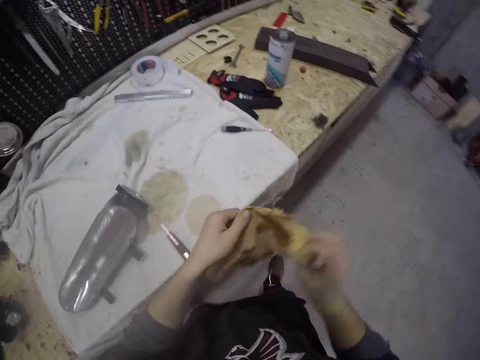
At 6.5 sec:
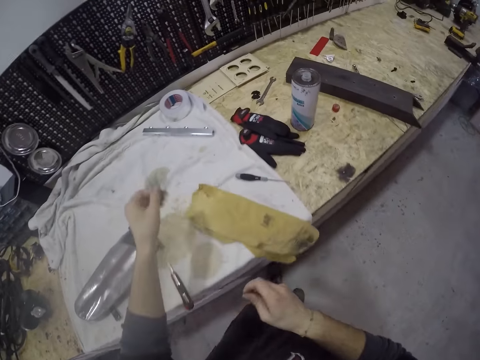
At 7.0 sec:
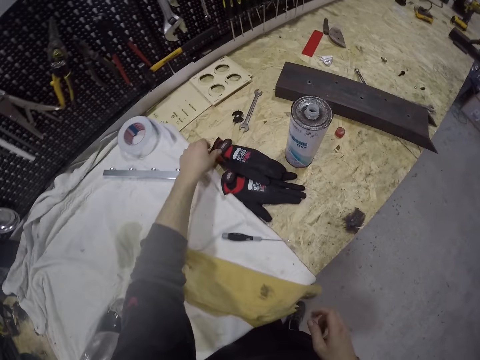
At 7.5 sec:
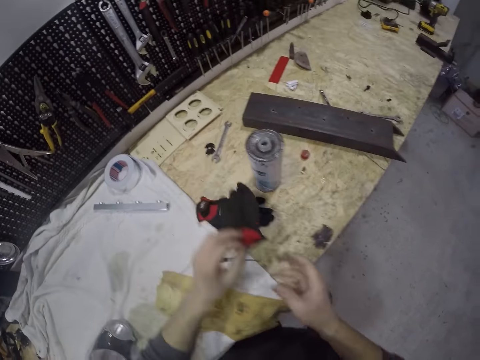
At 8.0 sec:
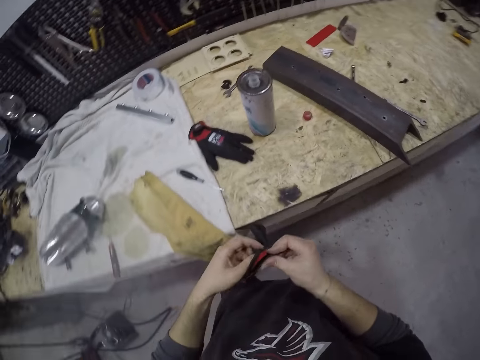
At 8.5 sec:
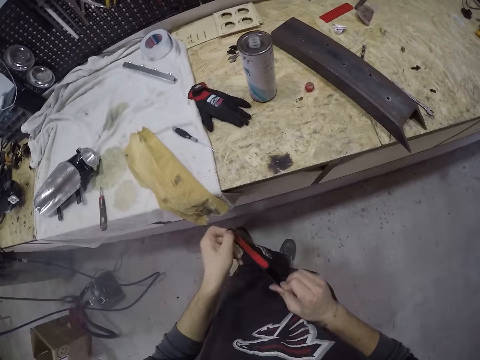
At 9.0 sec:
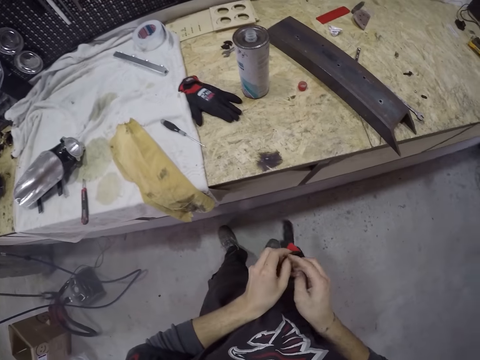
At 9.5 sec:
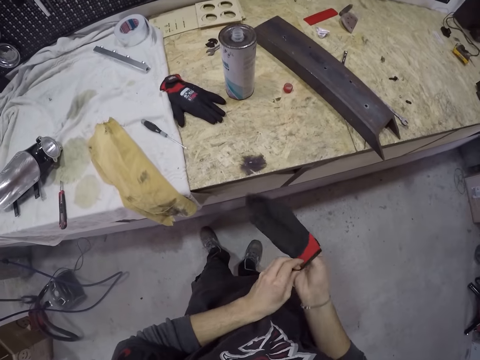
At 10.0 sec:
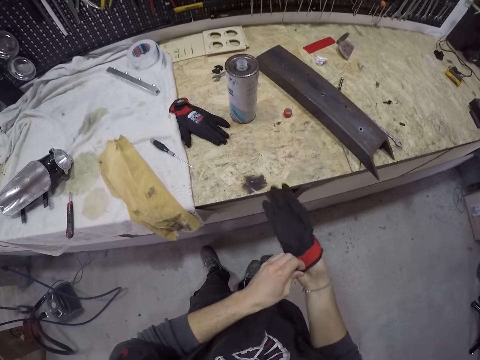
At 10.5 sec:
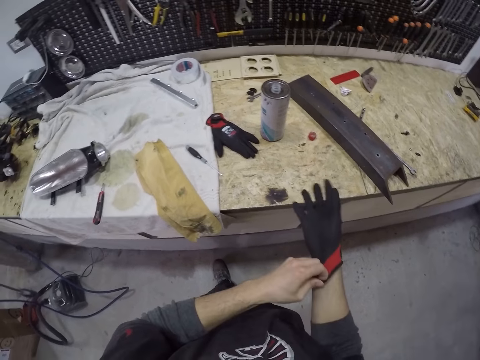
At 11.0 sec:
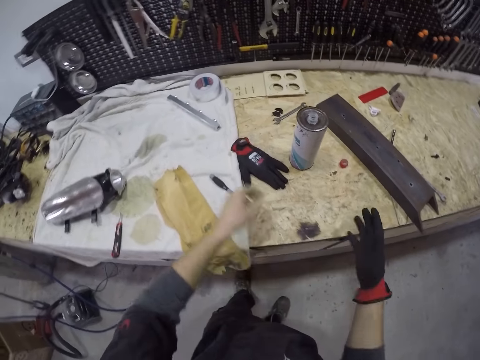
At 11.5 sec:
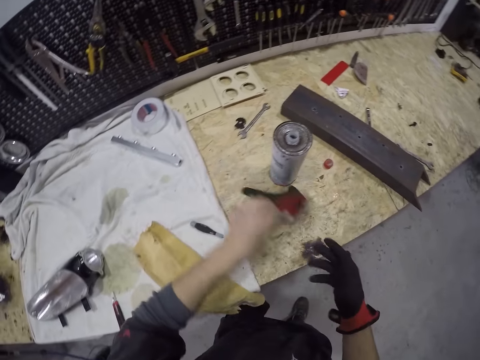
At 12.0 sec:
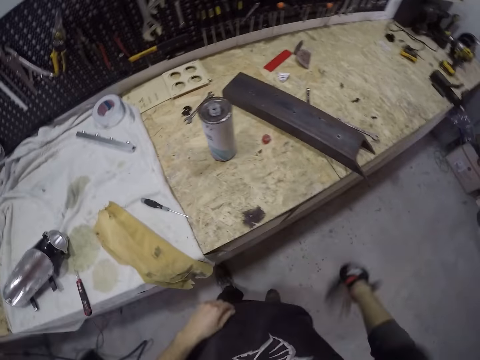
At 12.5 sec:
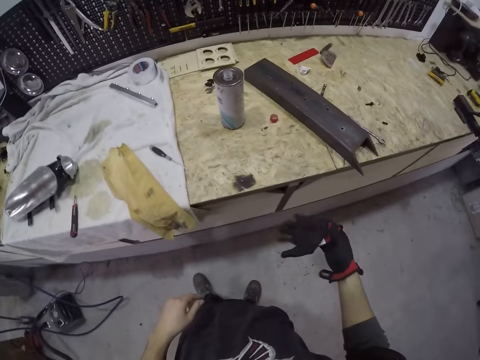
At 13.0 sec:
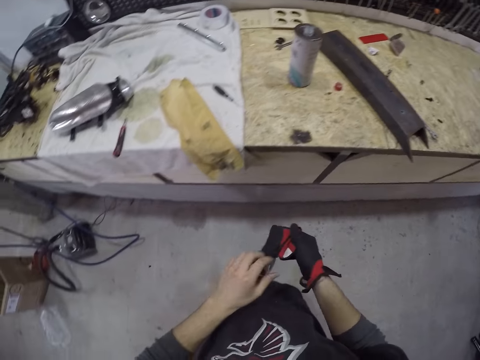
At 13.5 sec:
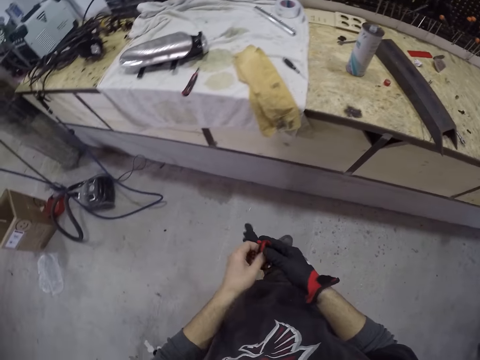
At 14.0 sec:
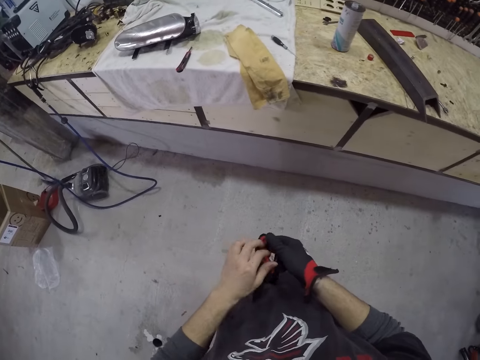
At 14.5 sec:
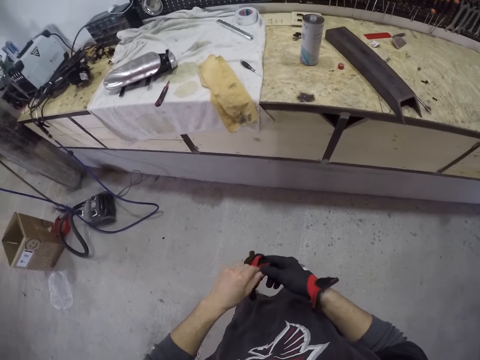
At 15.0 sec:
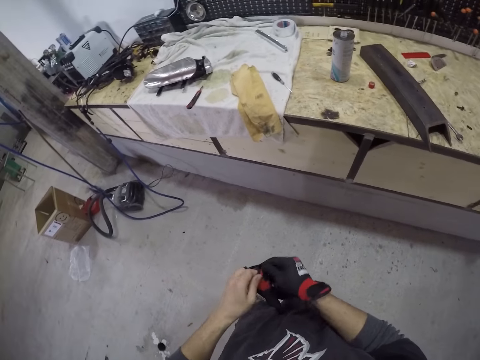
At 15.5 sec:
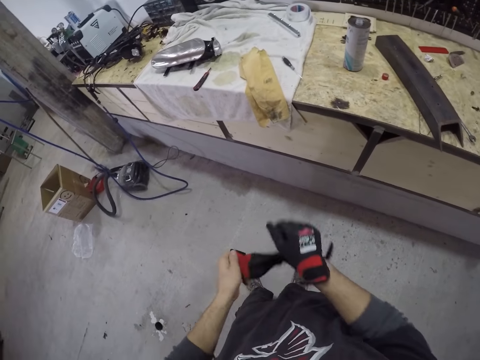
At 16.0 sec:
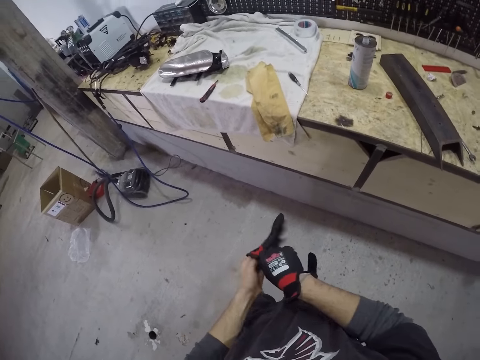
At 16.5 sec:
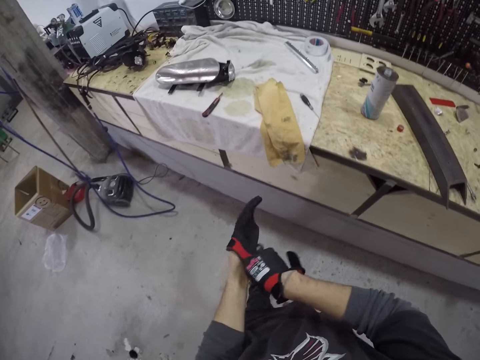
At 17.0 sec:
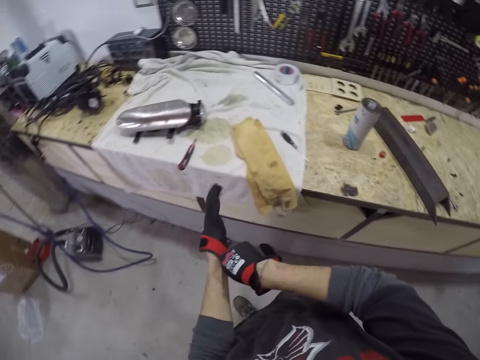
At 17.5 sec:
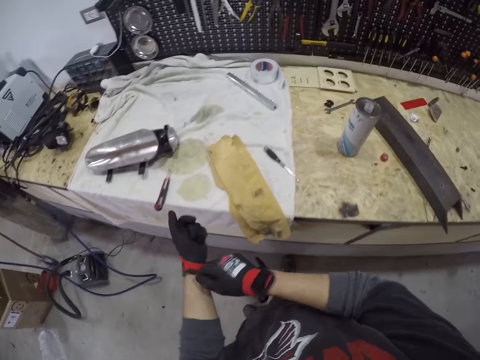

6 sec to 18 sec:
The camera wearer drops the rag on the table with his left hand. He picks up a glove on the table with his left hand. He wears the glove in his right hand with his left hand. He picks up another glove on the table with his left hand. He transfers the glove in his left hand to his right hand. He dusts the glove in his gloved right hand. He wears the glove in his left hand with his gloved right hand.

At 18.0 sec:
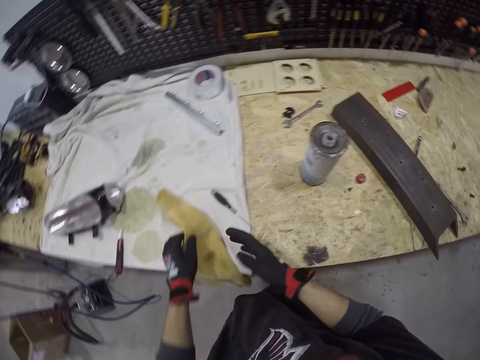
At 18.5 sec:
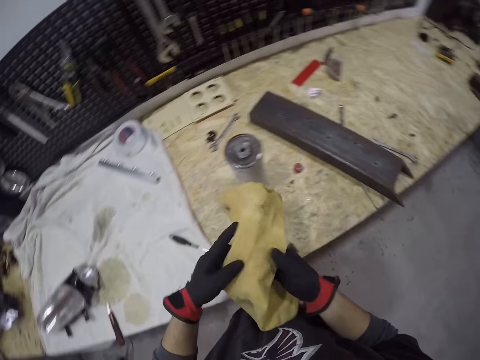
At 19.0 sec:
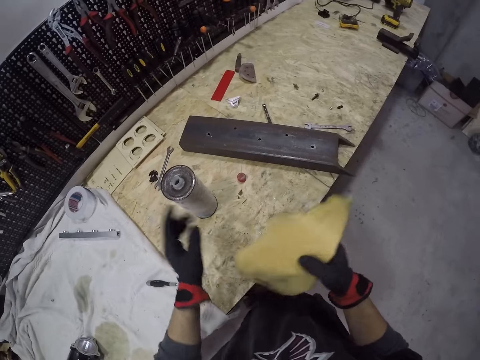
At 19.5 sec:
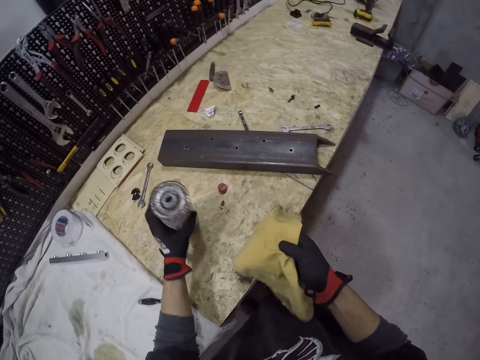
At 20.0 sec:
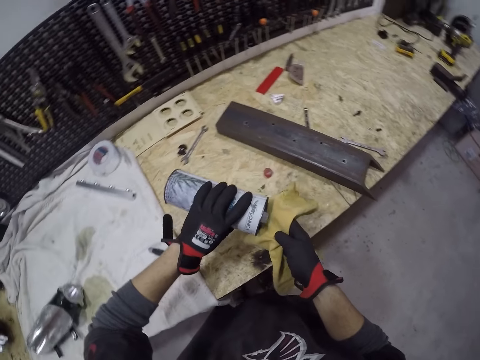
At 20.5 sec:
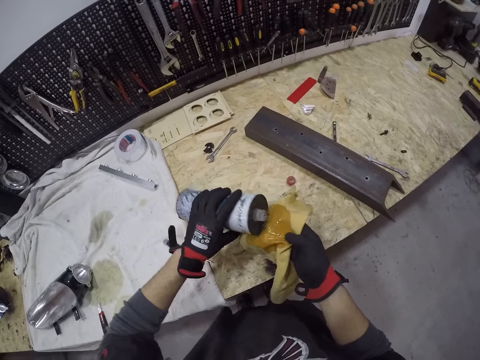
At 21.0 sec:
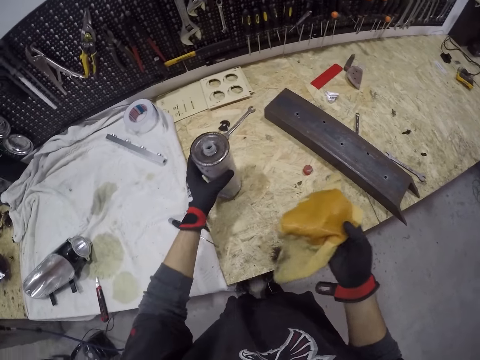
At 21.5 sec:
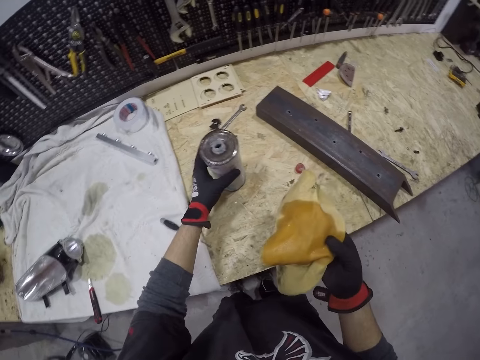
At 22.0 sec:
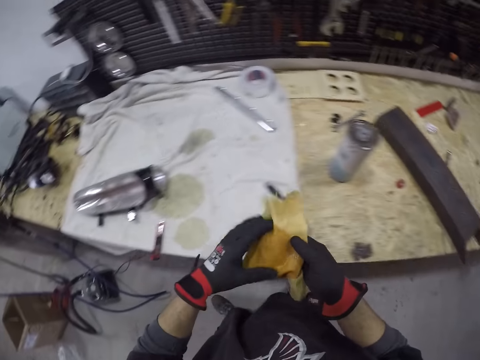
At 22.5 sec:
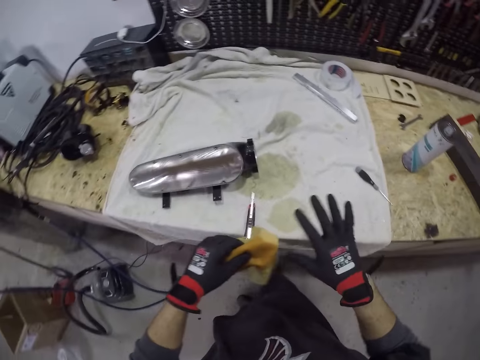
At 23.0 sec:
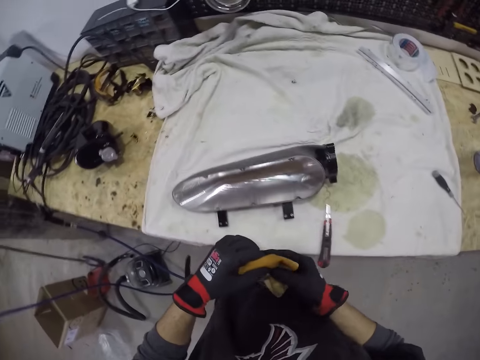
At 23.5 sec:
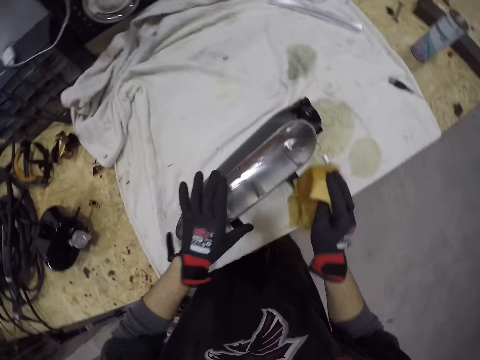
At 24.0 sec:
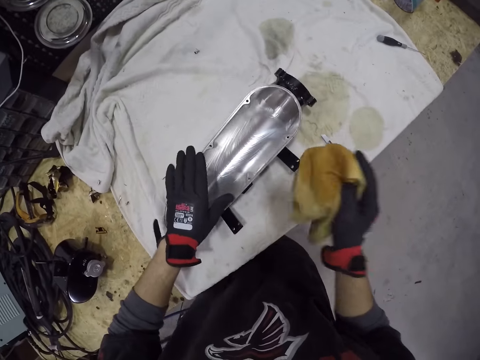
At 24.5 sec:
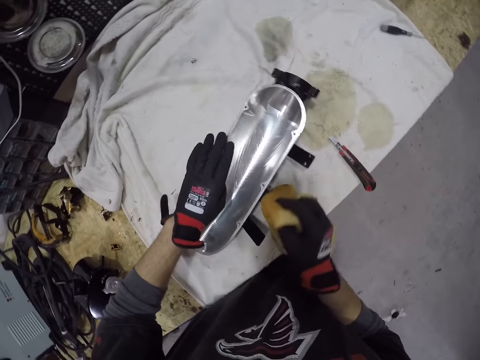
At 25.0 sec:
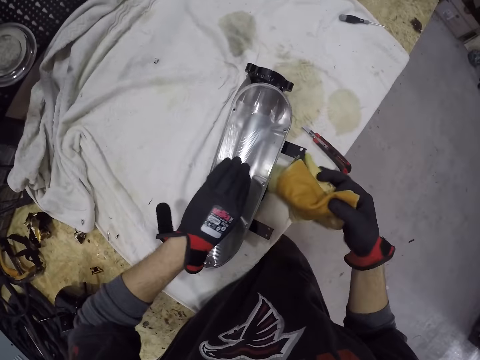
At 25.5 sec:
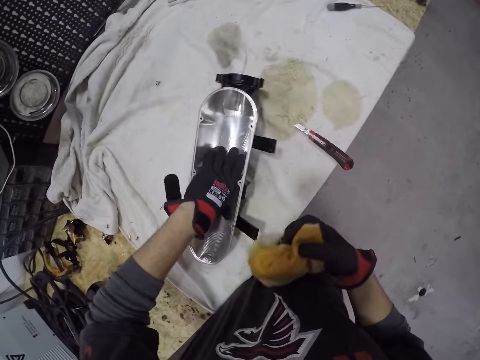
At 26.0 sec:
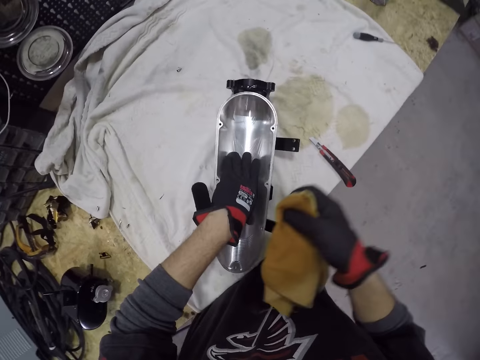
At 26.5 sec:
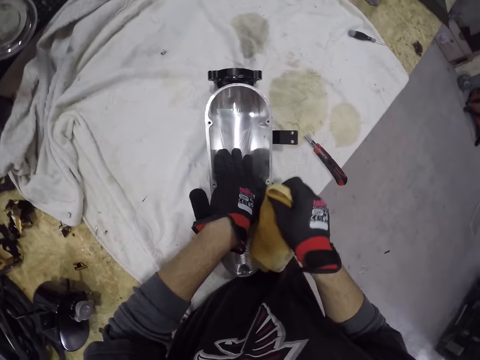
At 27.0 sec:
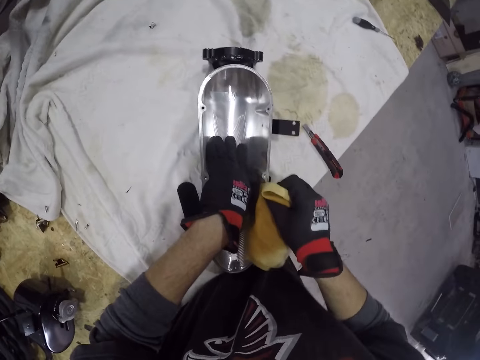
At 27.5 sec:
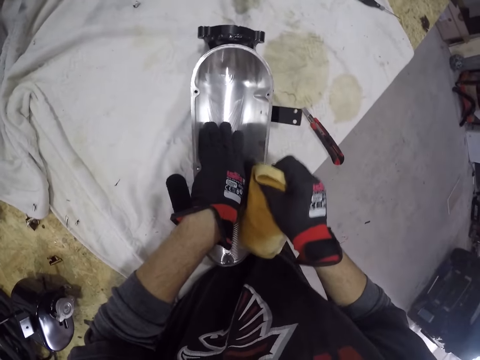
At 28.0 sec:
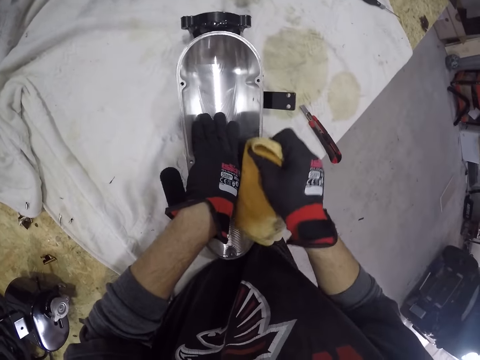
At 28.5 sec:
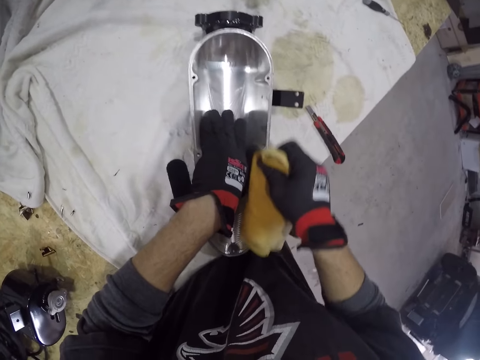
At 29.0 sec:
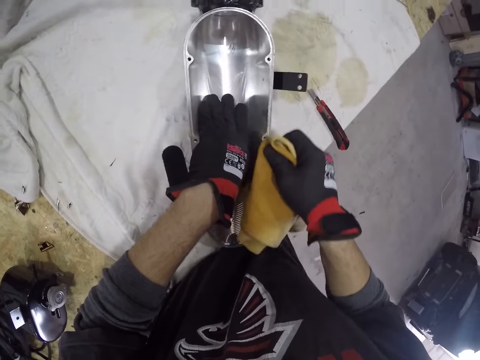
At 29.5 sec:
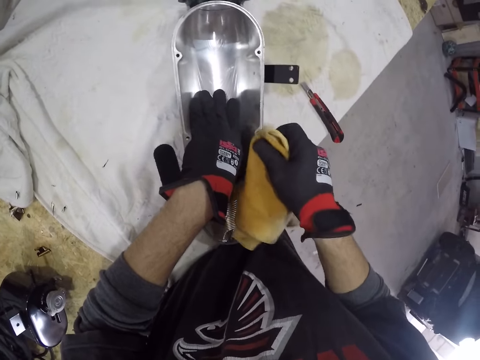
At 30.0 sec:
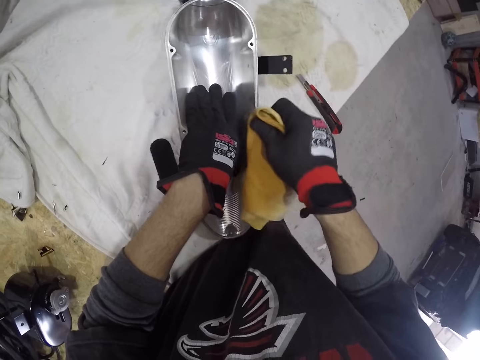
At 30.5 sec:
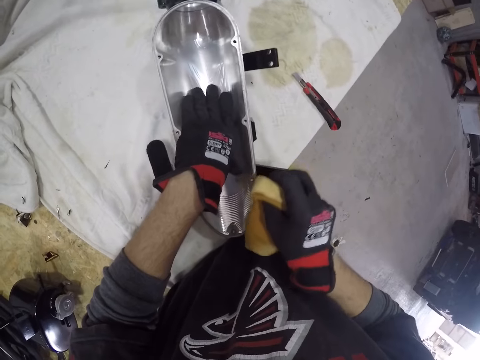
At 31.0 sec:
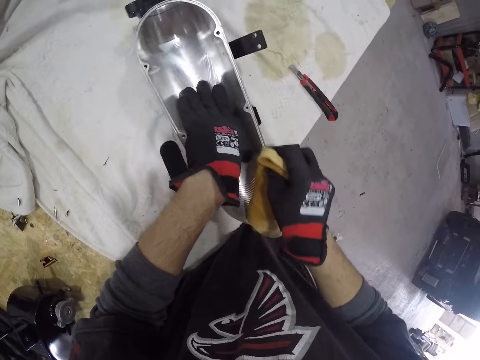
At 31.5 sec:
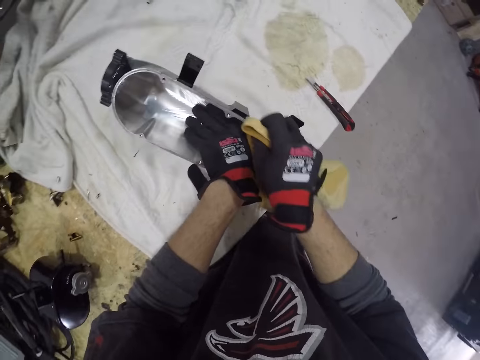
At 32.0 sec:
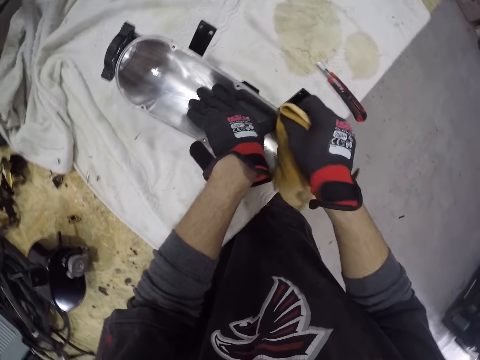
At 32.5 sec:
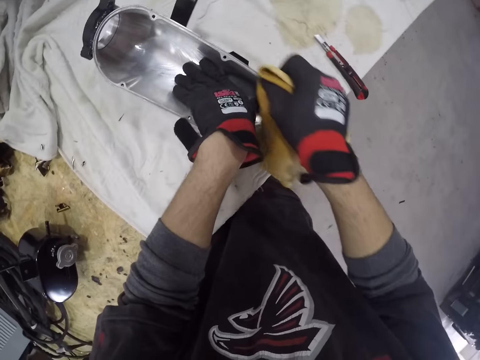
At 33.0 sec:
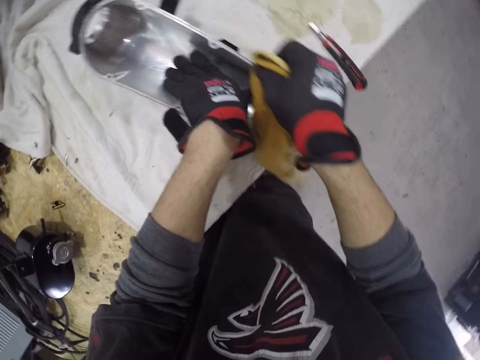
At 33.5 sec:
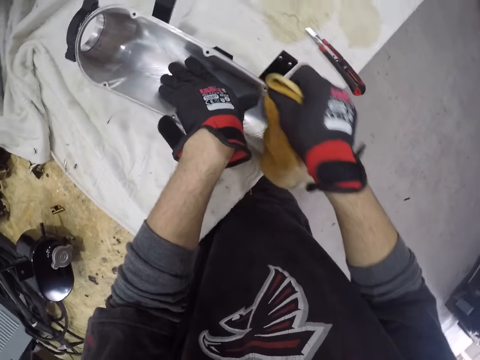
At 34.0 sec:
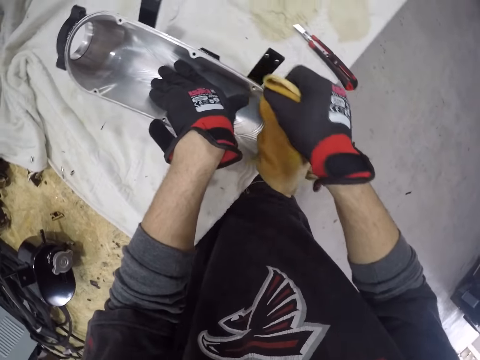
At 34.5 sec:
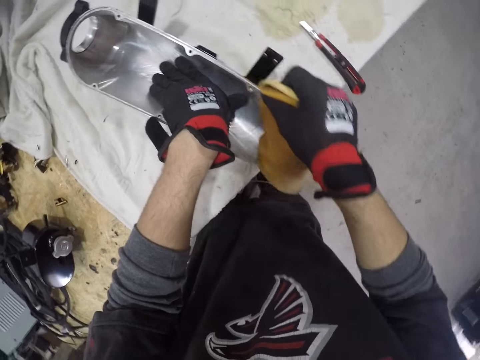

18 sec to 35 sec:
The camera wearer picks up the rag on the workshop table with his gloved left hand. He holds the rag with both gloved hands. He picks up a brake oil can on the workshop table with his gloved left hand. He pours brake oil from the can in his gloved left hand on the rag in his gloved right hand. He drops the brake oil can on the workshop table with his gloved left hand. He holds the rag with both gloved hands. He cleans the headlight case in his gloved left hand with the rag in his gloved right hand.
